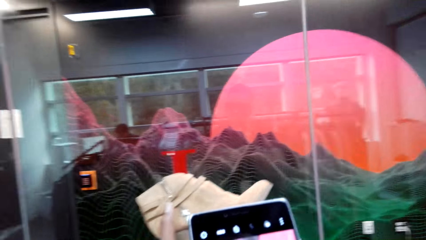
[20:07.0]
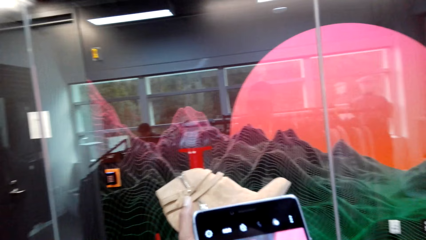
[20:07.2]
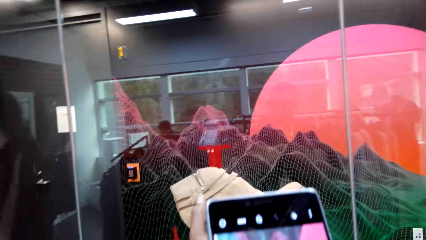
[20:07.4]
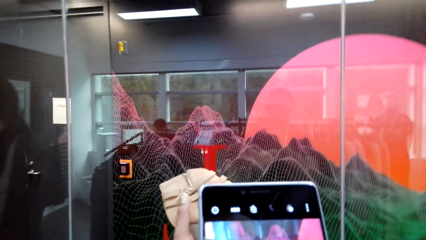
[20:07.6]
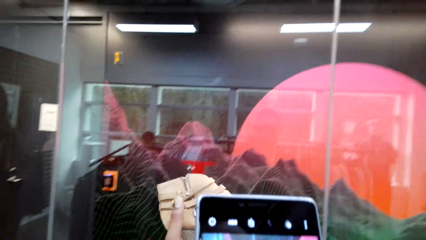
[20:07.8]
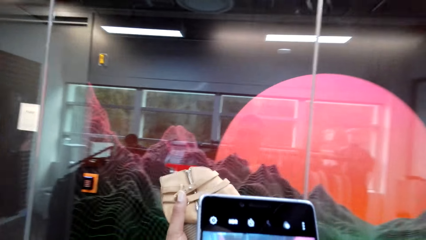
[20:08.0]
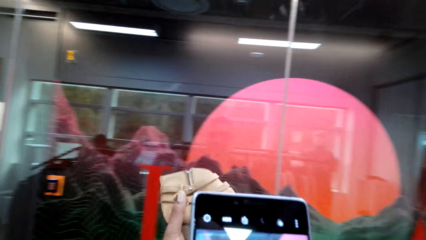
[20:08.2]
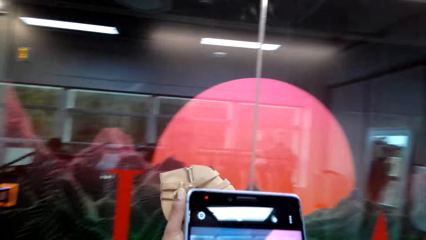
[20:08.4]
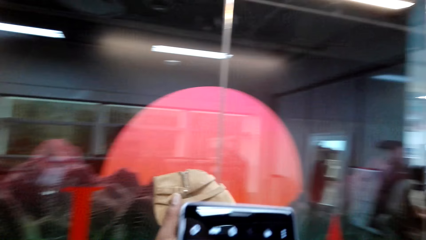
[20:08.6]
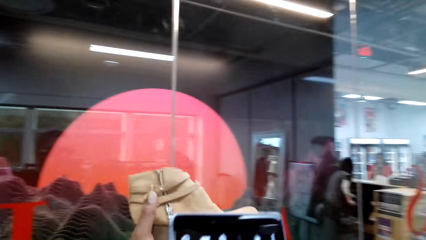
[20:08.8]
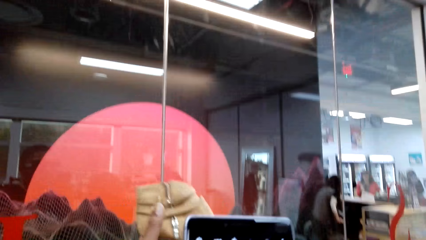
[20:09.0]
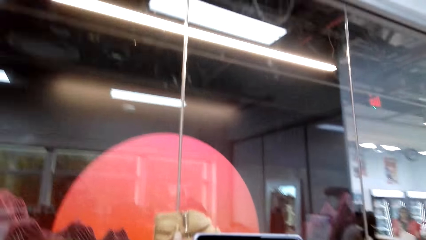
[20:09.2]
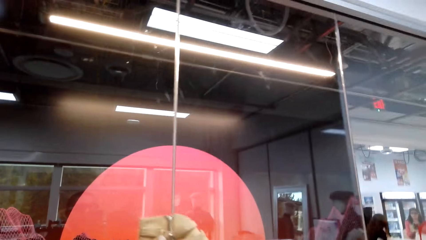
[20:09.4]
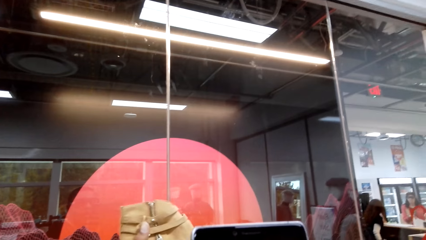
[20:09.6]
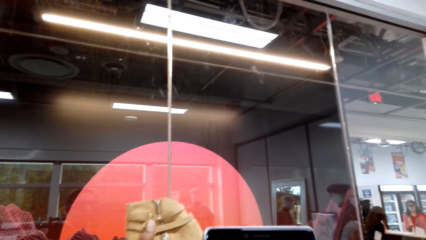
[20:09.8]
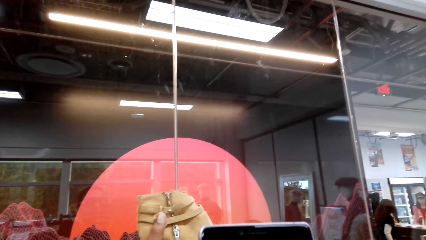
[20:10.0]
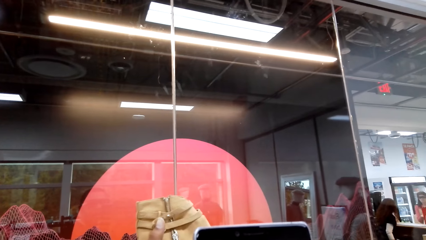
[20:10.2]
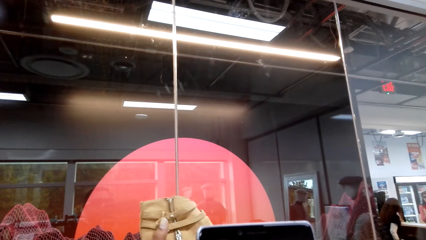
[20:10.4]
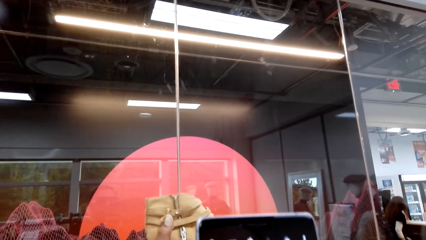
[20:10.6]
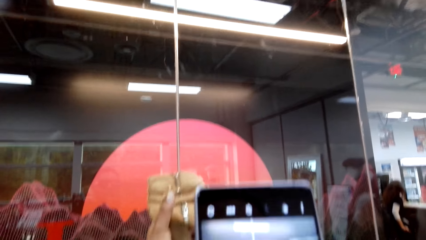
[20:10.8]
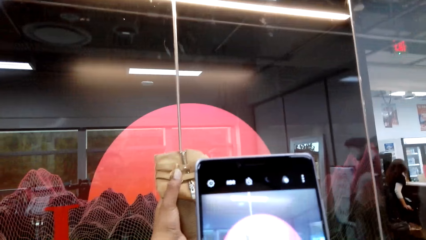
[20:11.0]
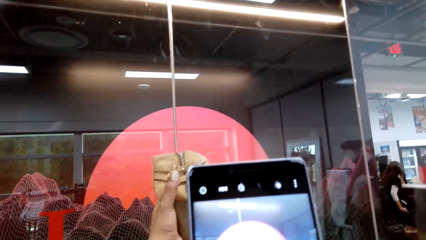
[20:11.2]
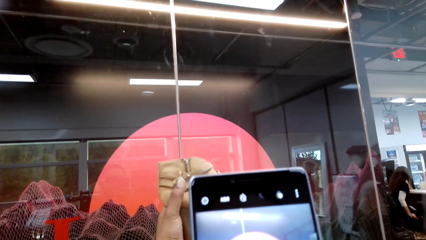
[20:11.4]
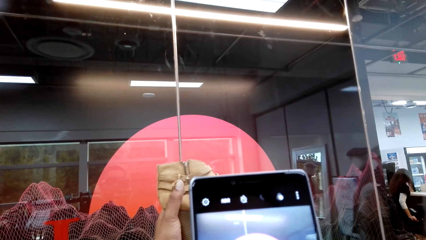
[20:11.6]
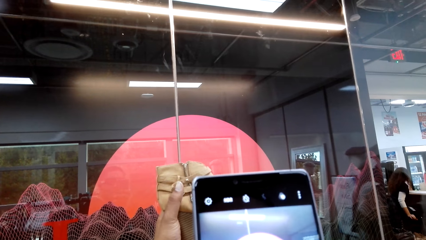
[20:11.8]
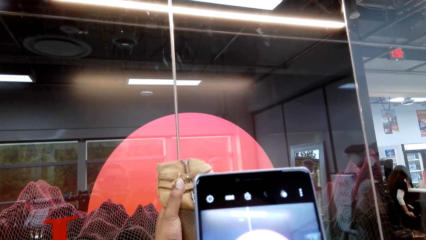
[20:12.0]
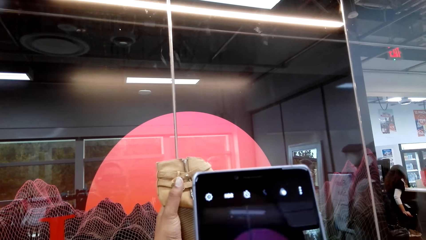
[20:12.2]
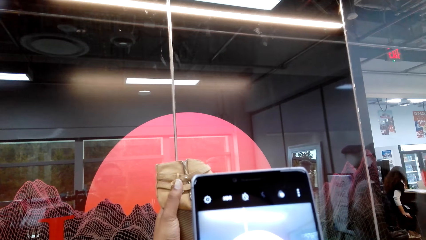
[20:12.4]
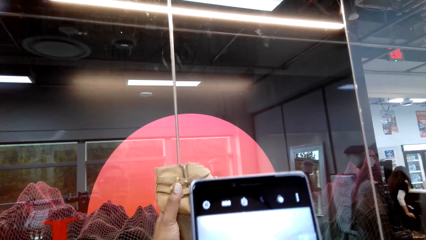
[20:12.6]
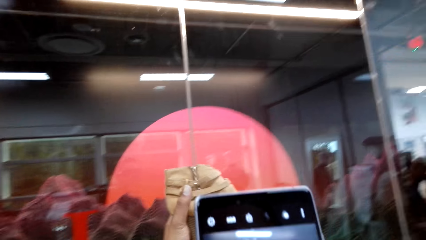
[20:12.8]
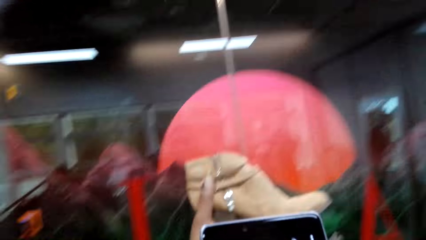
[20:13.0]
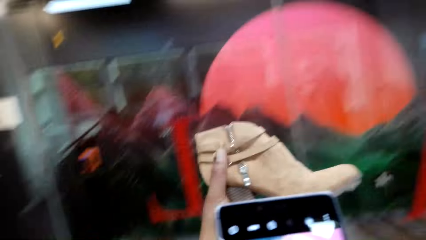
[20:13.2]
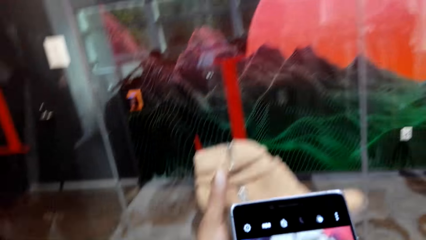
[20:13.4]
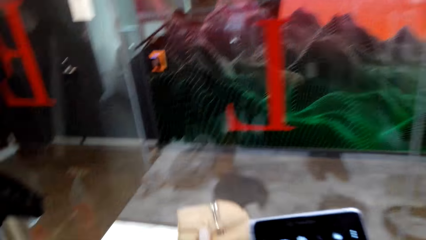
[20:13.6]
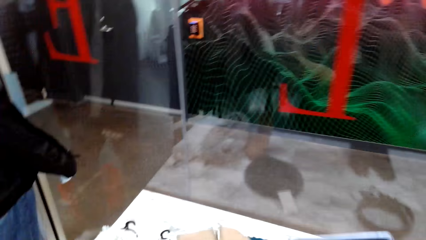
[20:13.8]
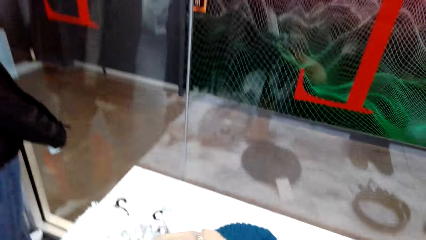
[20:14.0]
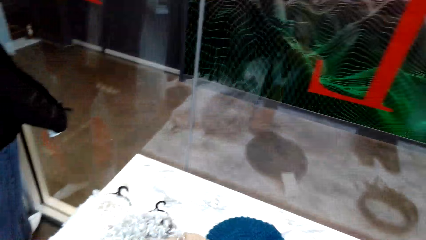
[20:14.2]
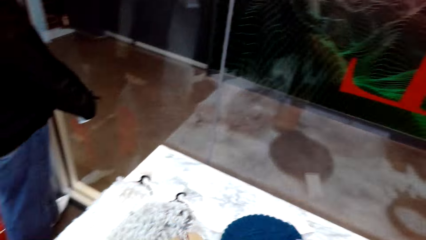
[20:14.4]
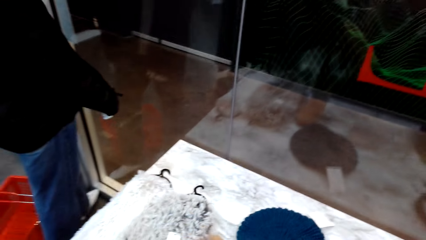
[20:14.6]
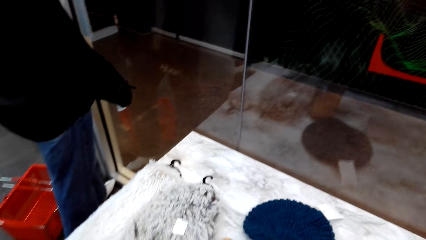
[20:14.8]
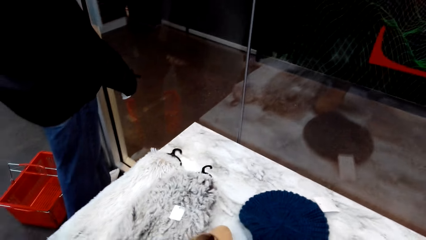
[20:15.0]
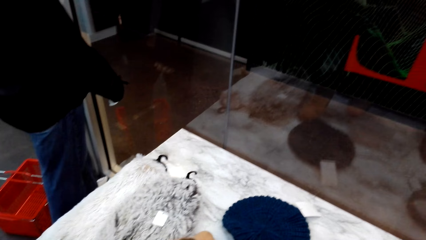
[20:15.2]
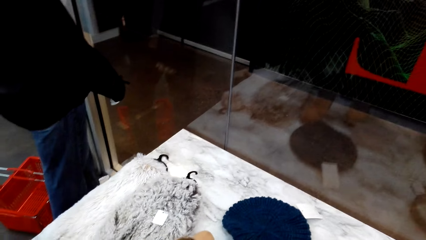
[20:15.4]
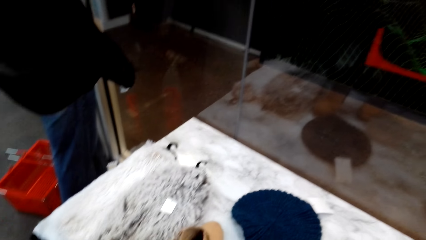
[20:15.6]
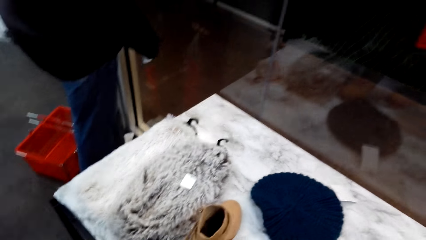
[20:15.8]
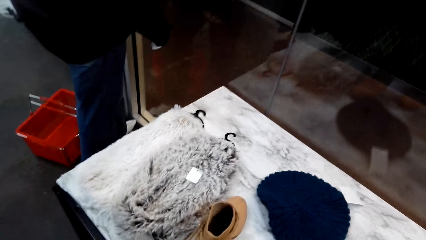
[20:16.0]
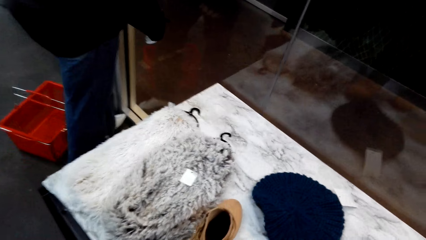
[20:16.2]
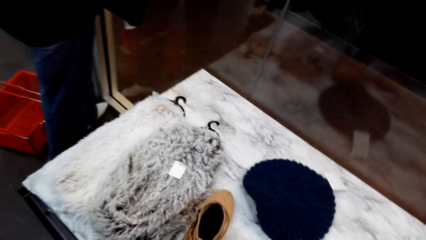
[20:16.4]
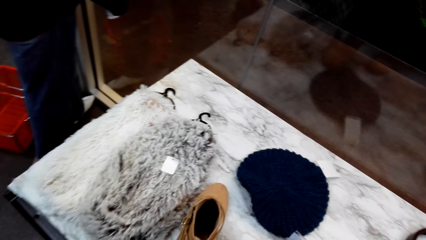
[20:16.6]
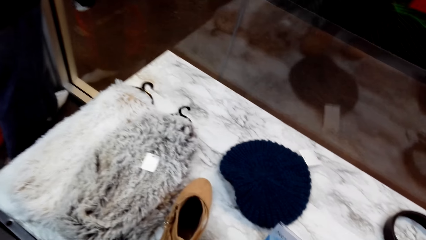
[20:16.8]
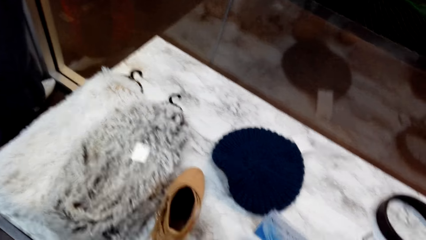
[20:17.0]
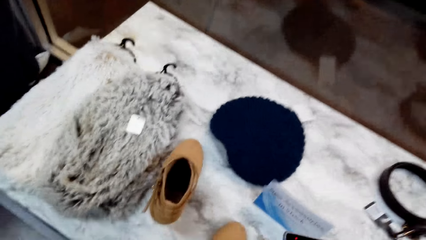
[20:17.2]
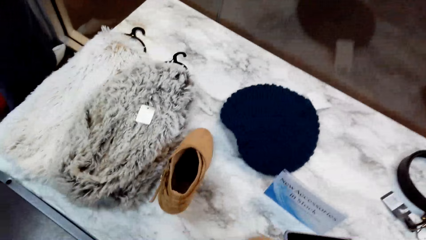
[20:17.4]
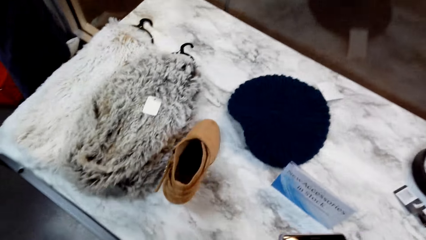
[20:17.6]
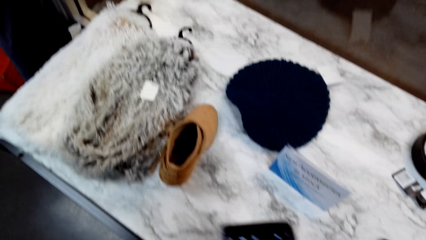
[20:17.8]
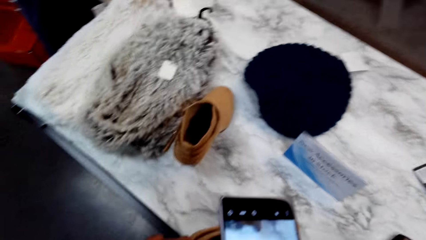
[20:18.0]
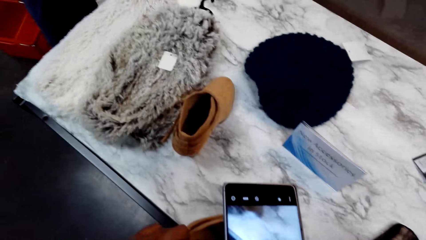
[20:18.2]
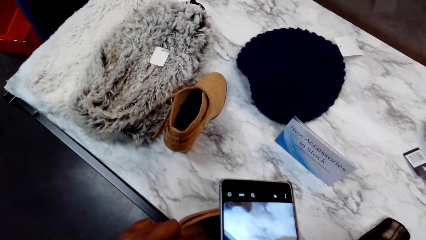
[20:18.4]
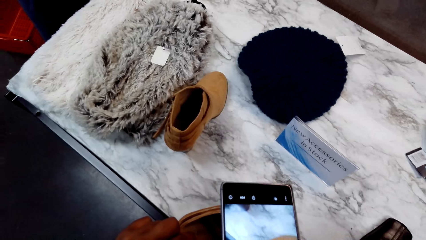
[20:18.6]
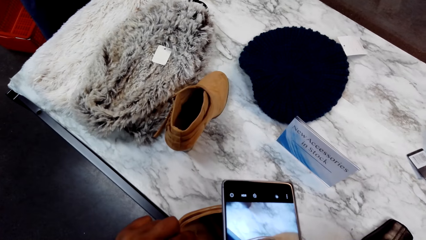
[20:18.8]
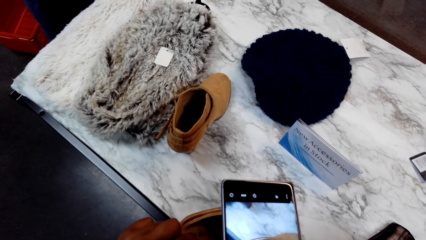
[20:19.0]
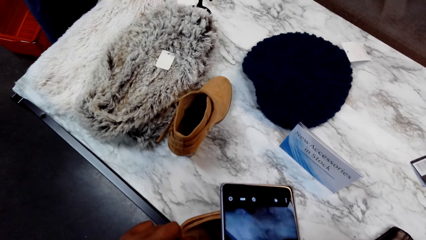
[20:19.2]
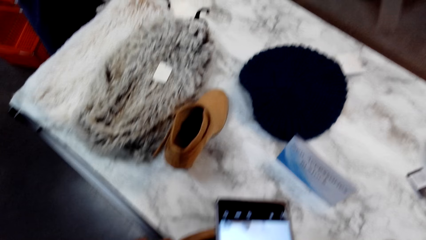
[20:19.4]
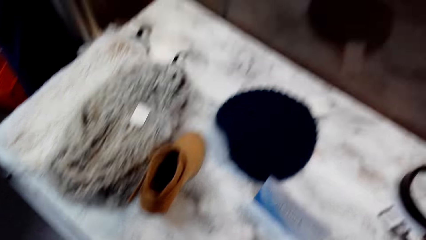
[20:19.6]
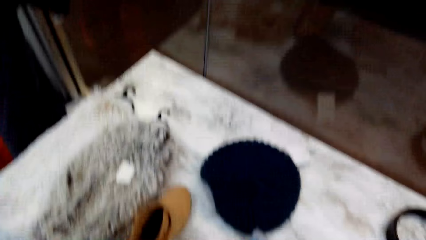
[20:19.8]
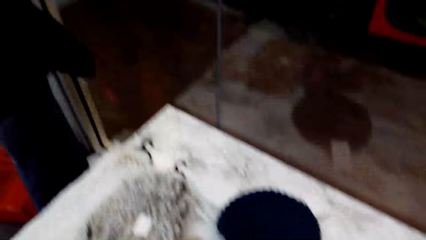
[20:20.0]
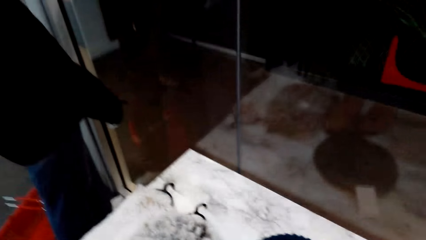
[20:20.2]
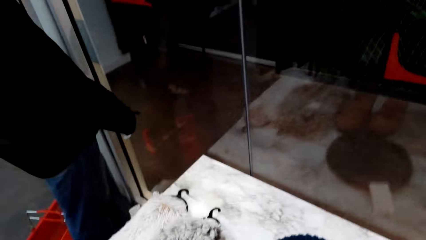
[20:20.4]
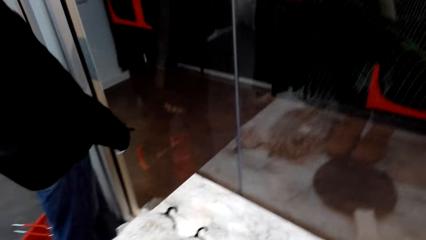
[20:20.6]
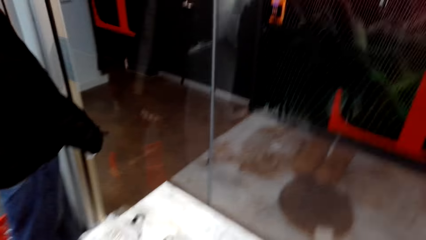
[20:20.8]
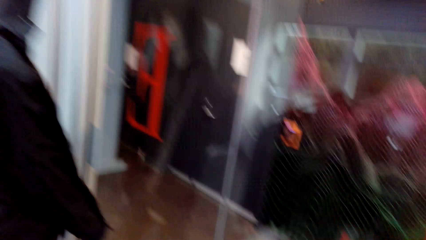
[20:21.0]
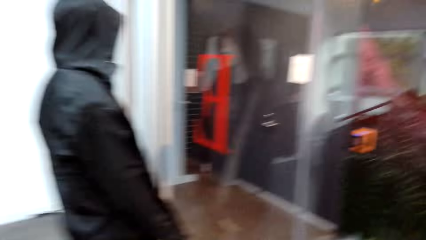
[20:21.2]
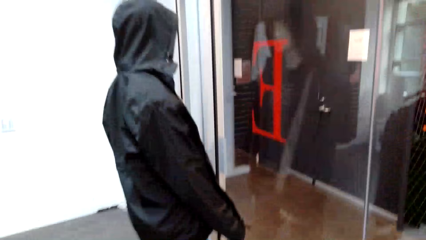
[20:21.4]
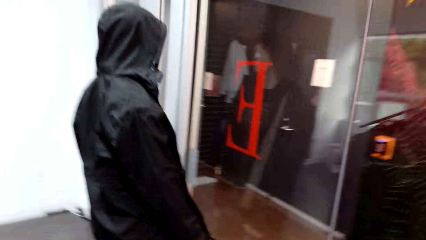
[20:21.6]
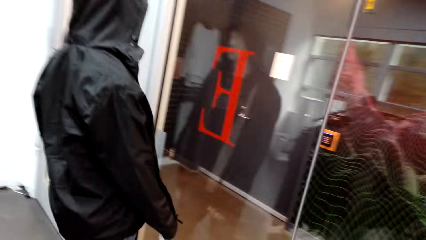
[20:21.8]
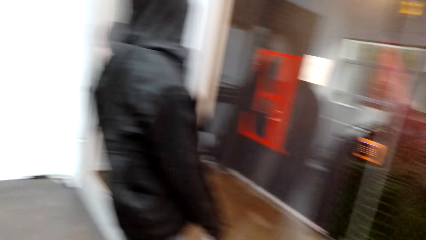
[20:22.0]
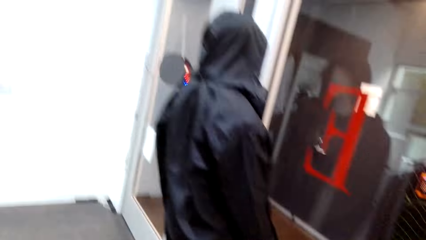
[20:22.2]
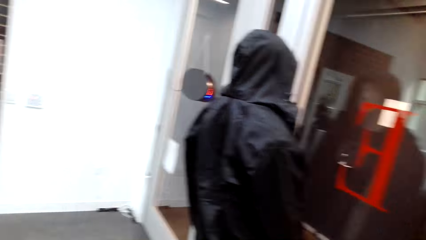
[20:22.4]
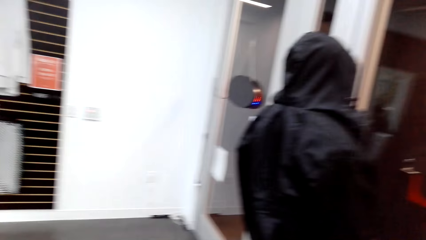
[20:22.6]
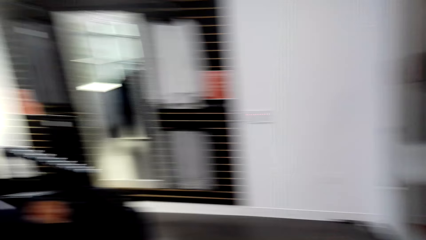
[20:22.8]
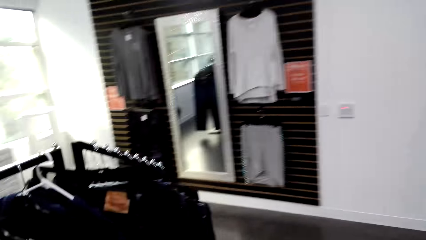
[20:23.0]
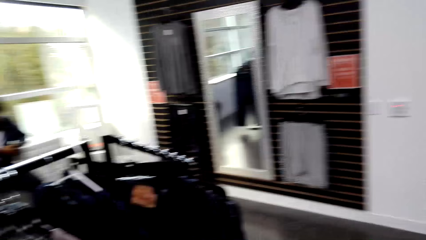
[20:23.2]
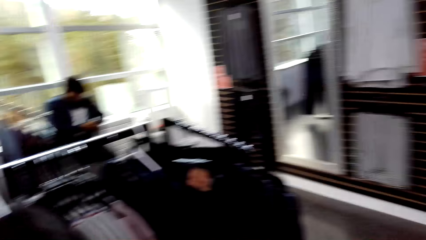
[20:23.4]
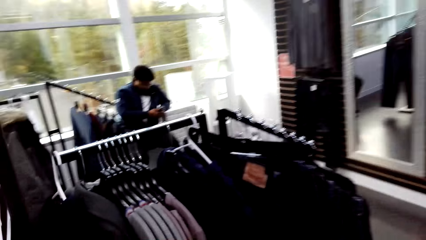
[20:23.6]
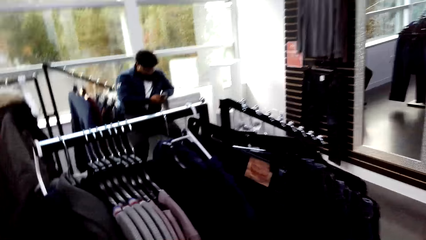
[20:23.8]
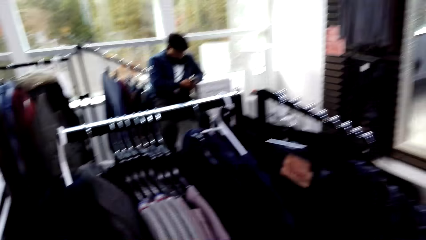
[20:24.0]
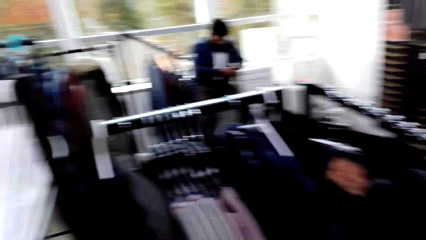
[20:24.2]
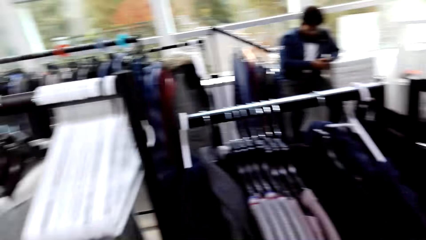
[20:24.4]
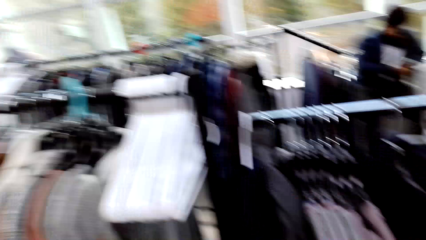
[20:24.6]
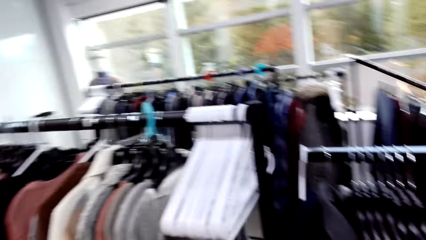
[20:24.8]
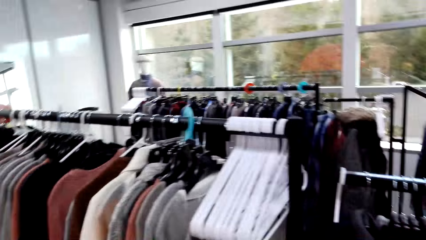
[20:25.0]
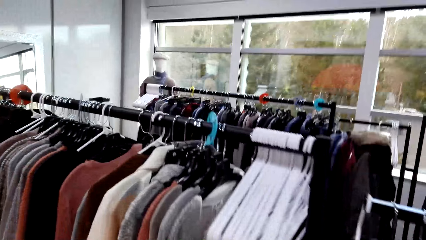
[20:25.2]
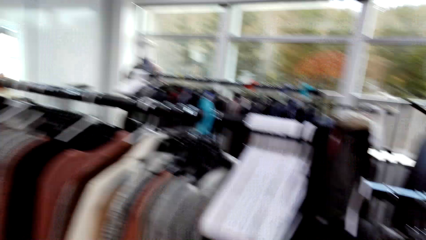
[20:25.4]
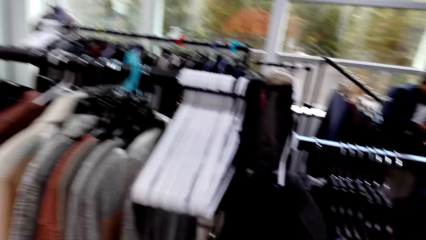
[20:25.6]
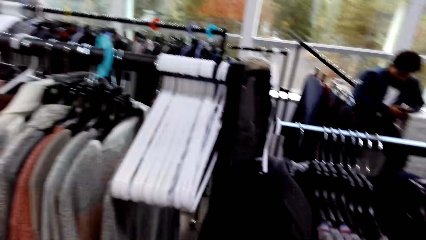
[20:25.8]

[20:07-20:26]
The camera wearer captures a photo of the boots with a phone. They talk. They capture a picture with a phone. They drop the boots. They put the shoe on the table. They capture a picture with a phone. They walk around. They talk. They look around. They talk. They look around.
